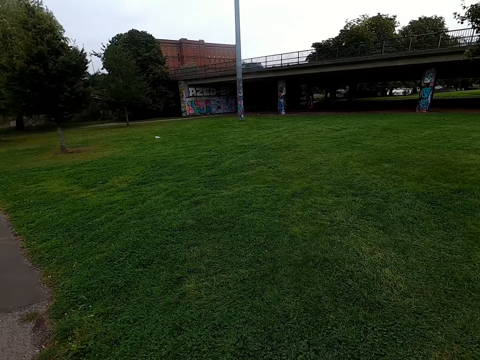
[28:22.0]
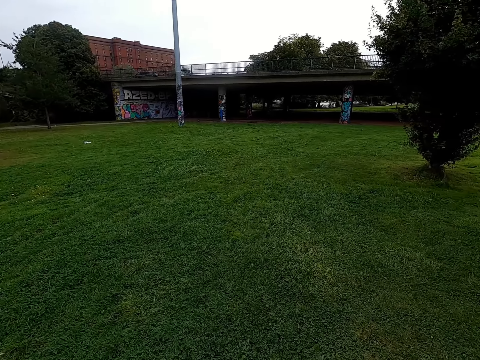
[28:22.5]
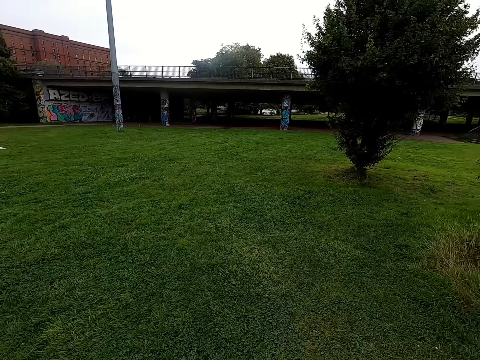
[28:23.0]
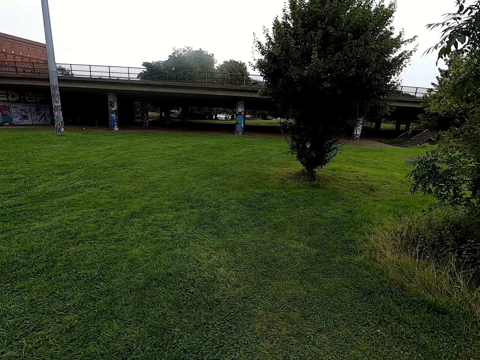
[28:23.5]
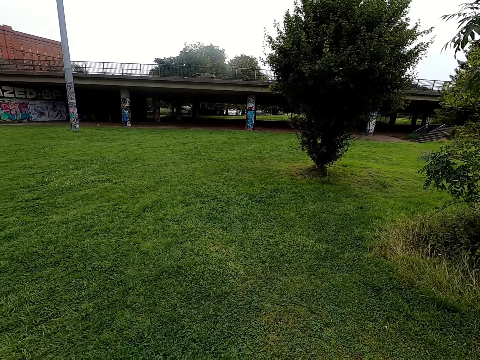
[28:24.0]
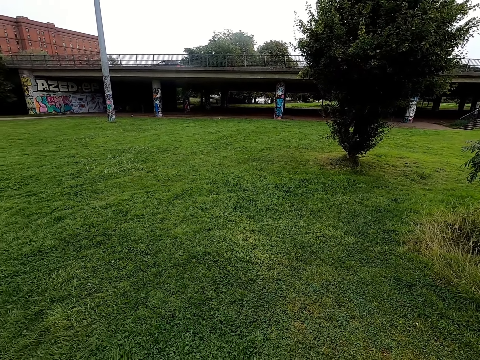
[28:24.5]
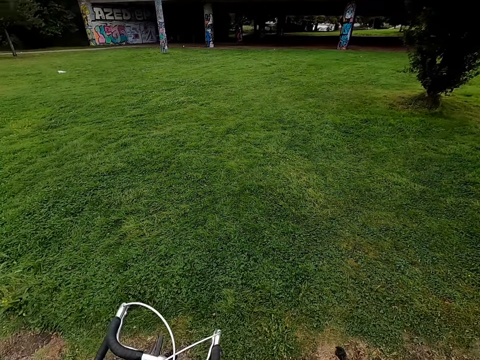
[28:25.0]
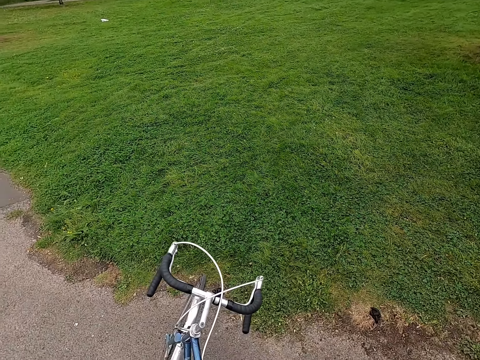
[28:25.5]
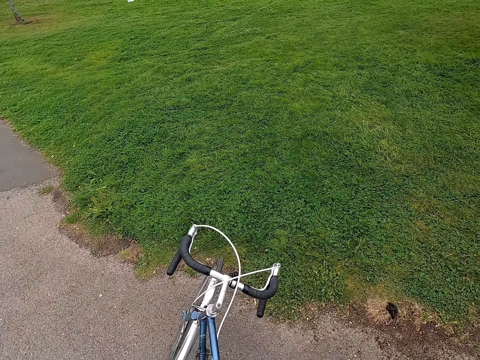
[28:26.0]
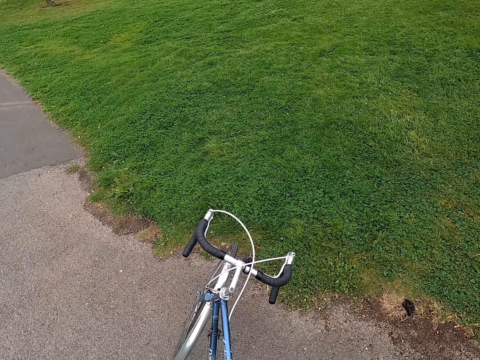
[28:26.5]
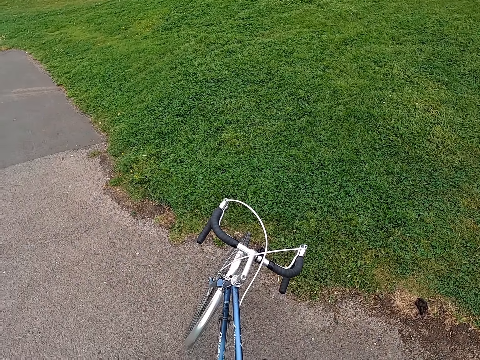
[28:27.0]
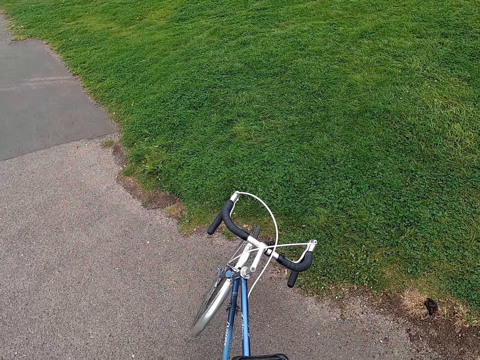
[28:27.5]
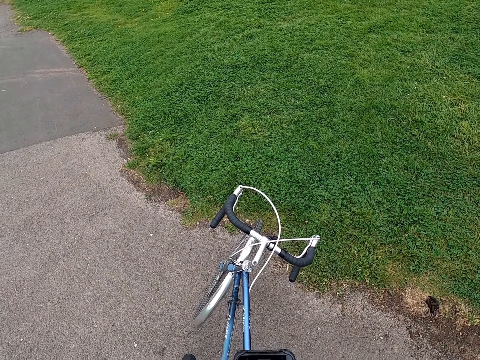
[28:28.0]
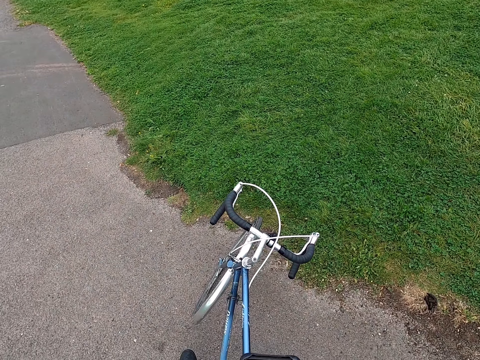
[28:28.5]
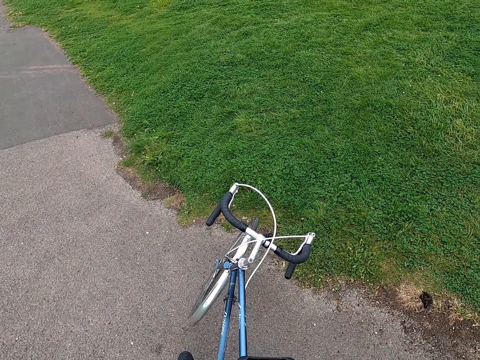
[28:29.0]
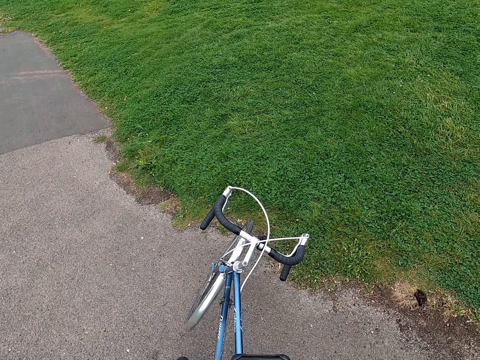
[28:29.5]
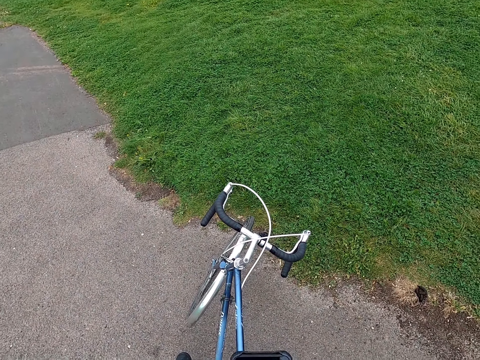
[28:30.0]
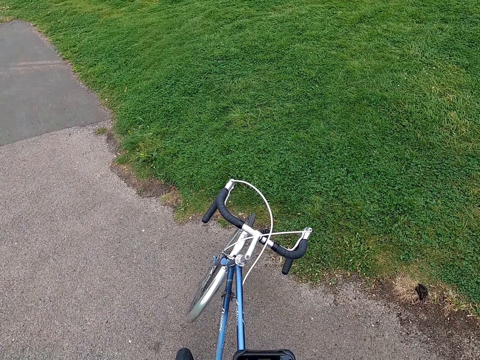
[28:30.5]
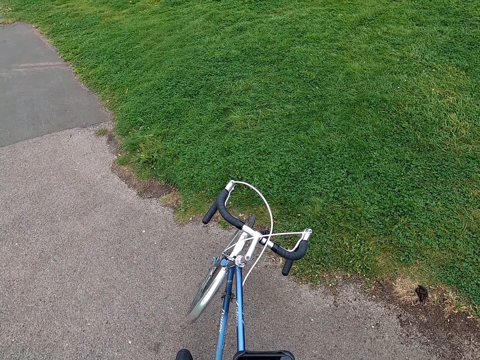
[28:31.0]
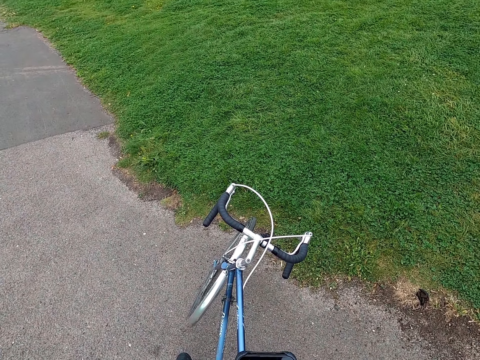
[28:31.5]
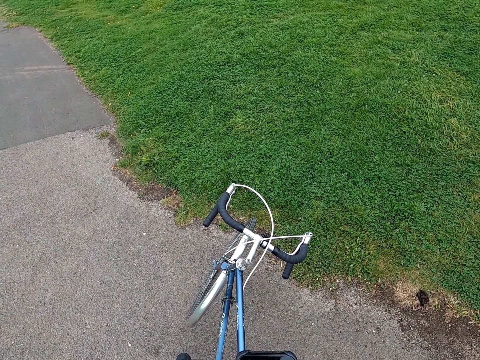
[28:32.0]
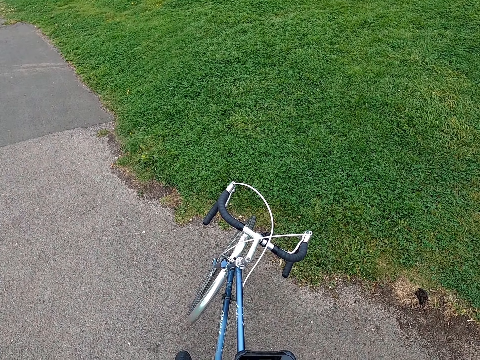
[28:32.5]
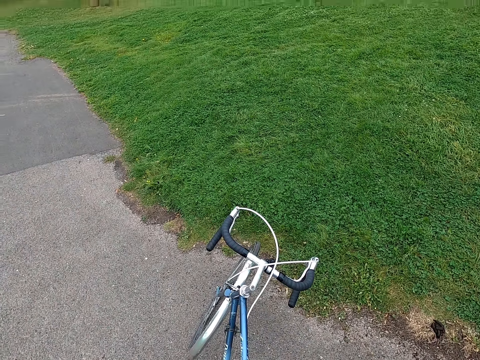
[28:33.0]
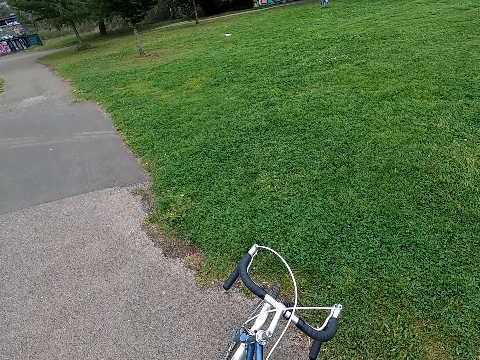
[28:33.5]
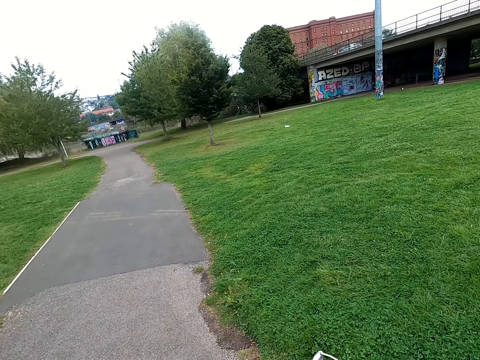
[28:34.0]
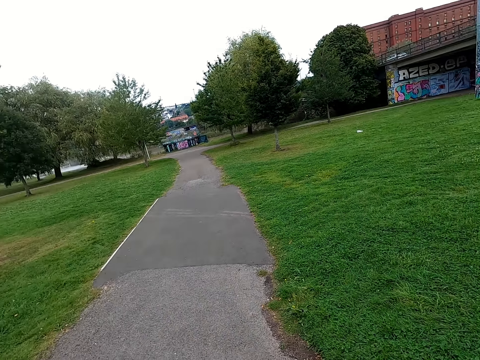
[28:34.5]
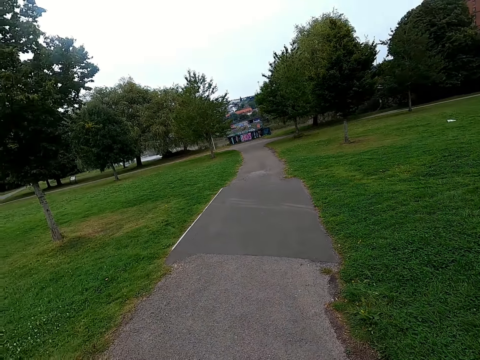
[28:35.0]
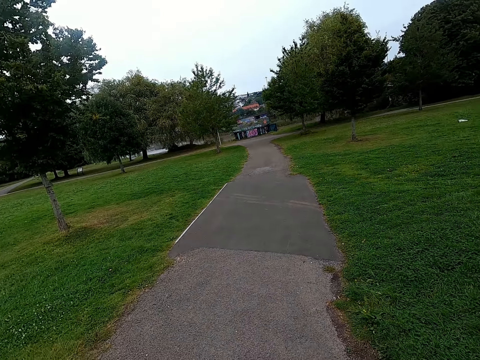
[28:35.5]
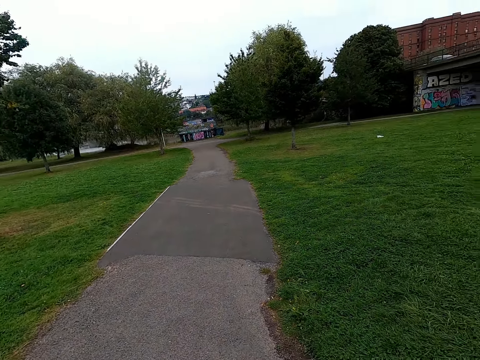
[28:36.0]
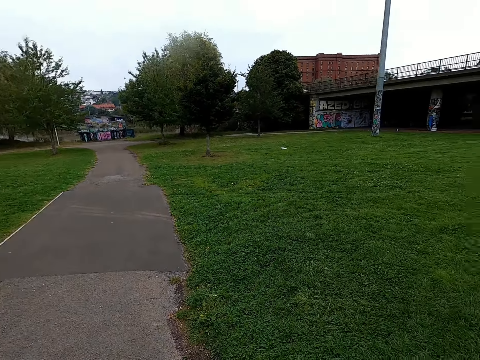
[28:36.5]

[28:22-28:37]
The camera wearer stops driving a bicycle.

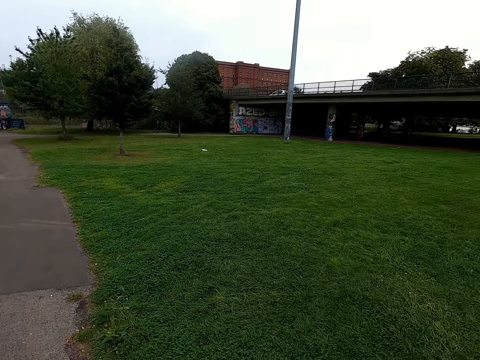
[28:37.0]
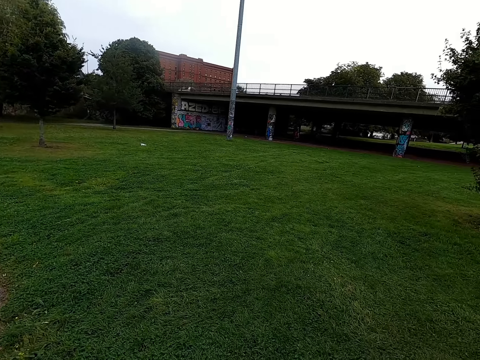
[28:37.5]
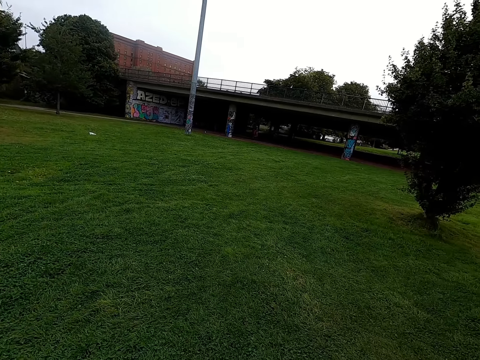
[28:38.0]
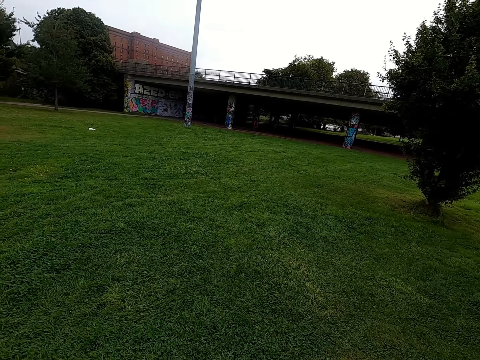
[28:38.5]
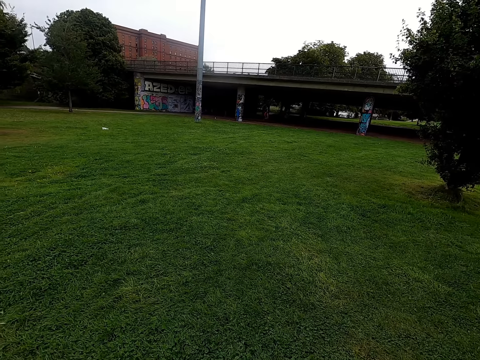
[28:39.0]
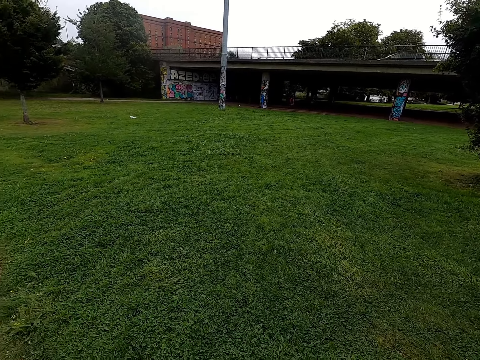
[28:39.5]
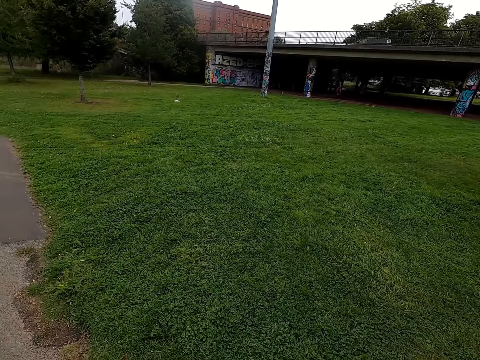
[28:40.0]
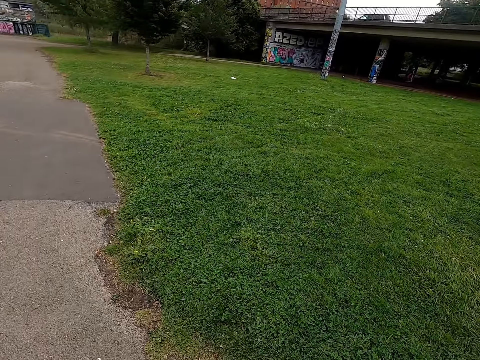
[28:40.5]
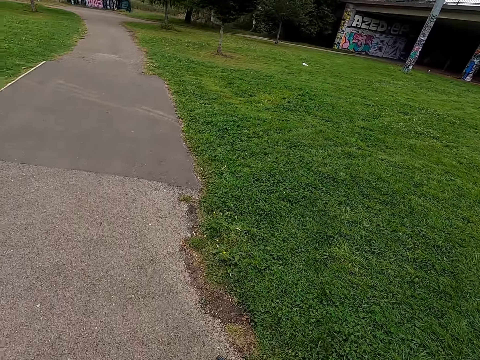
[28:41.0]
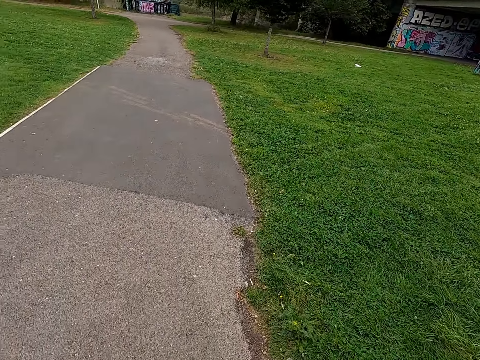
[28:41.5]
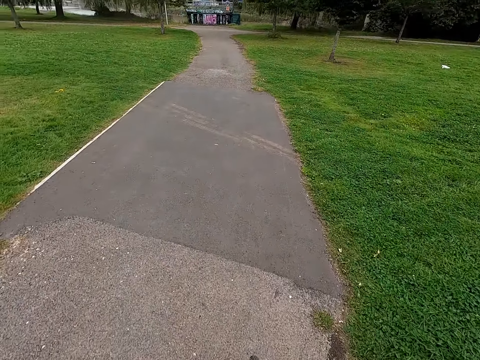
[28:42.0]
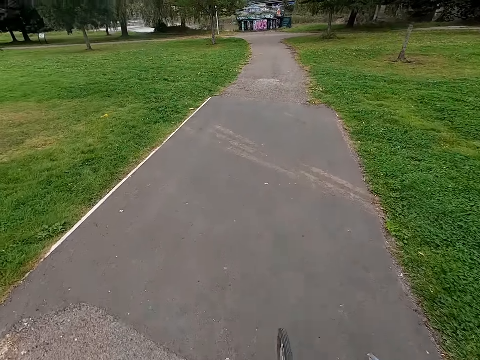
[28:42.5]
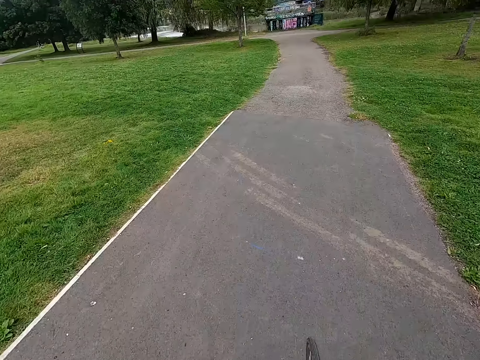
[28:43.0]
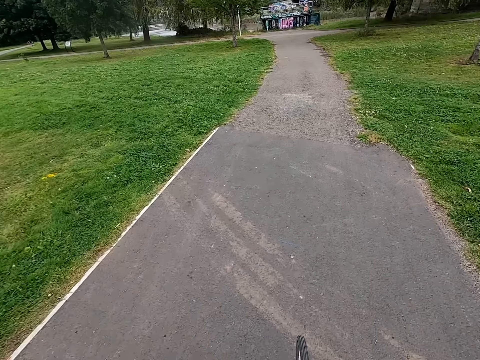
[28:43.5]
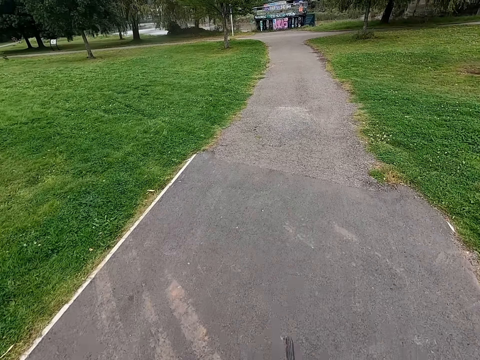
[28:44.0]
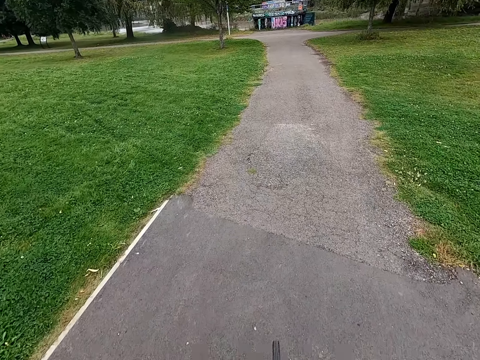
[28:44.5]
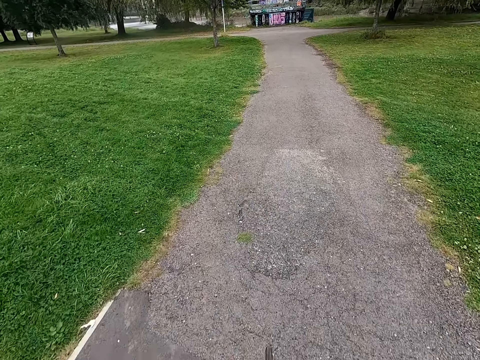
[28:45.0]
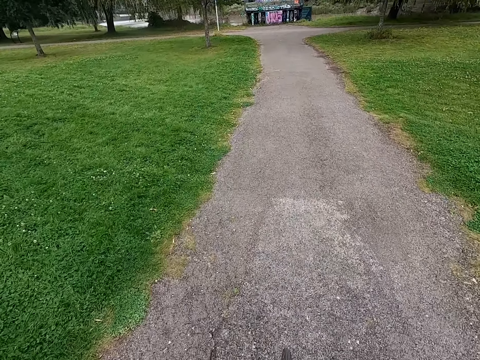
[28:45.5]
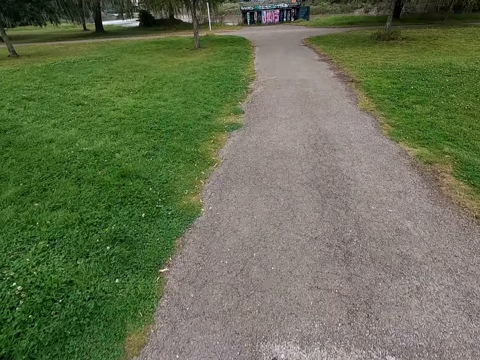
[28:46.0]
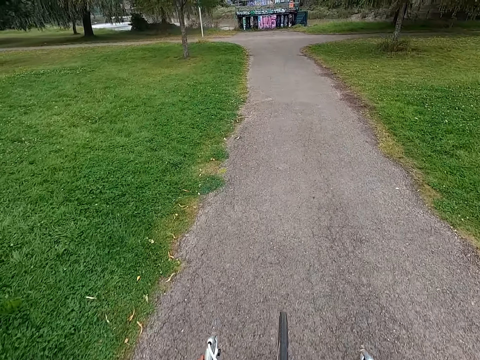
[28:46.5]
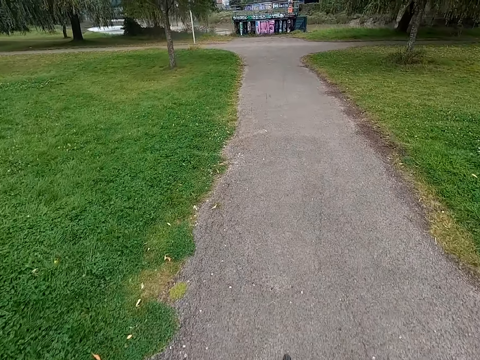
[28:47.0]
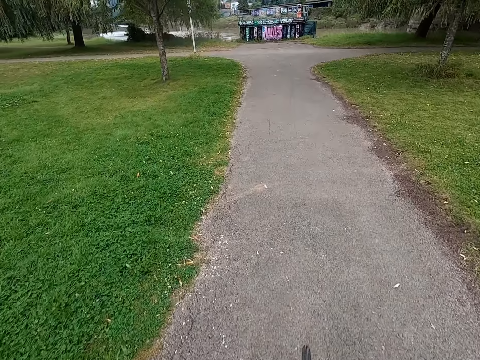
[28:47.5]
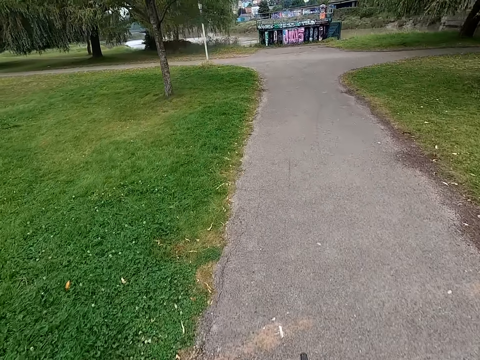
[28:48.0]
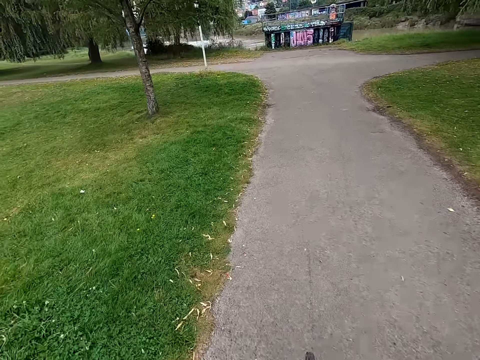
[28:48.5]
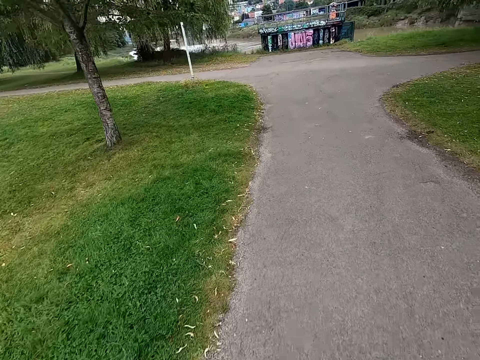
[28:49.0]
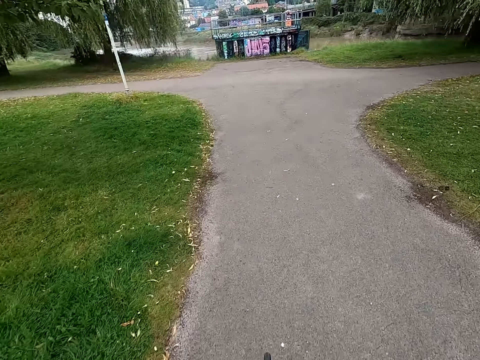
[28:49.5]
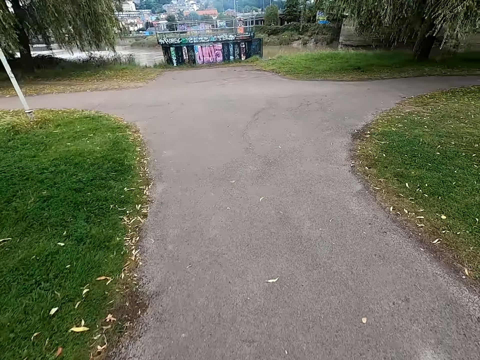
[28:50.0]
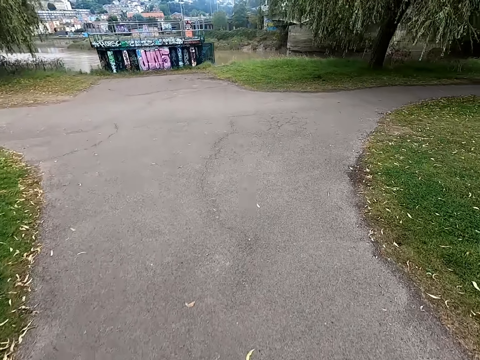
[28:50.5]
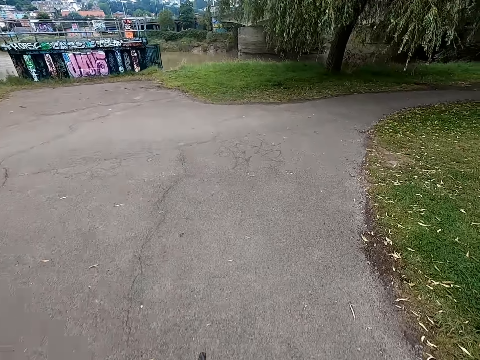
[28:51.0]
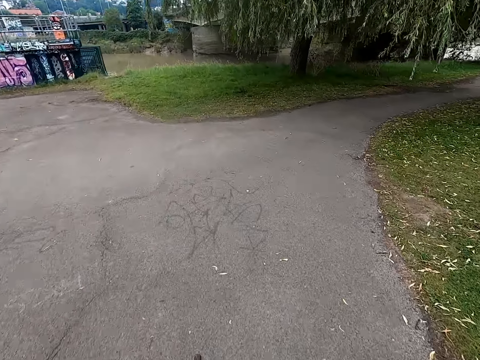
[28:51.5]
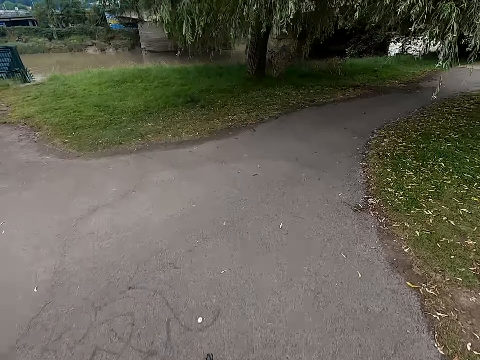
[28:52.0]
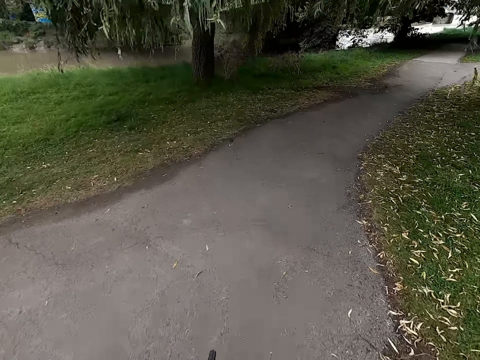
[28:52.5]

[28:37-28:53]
The camera wearer continues driving a bicycle. They ride the bicycle on the road.
